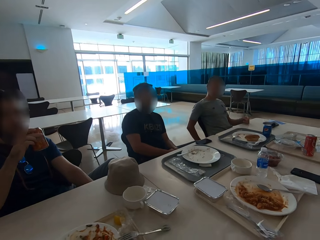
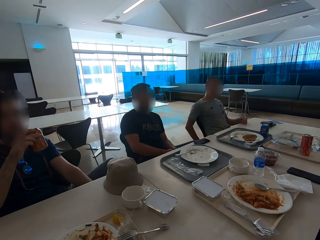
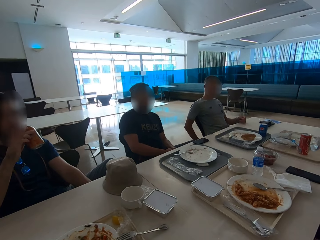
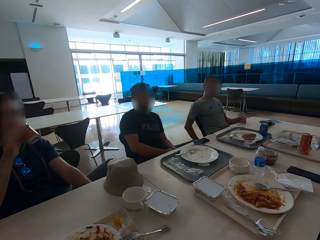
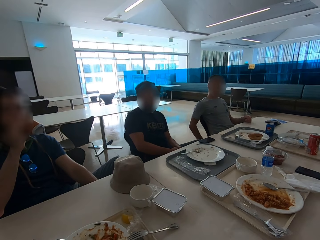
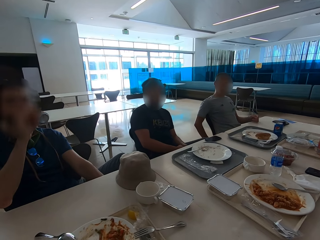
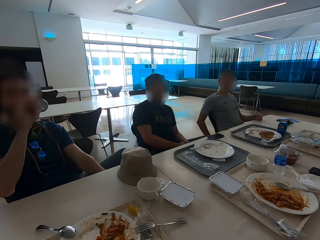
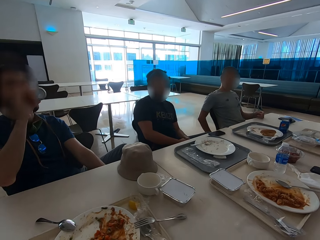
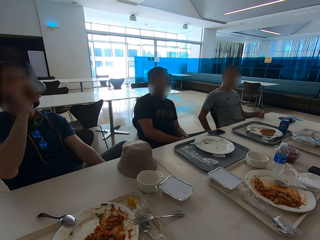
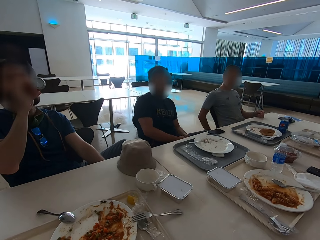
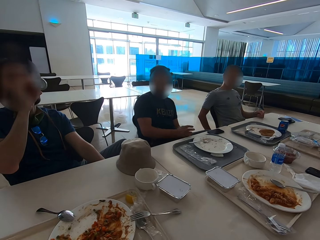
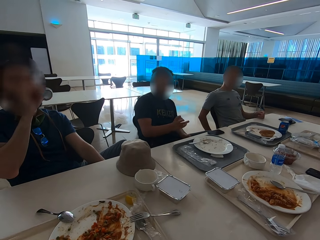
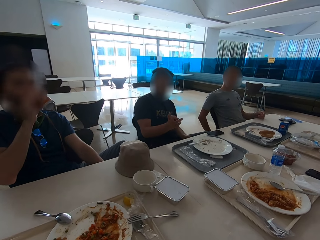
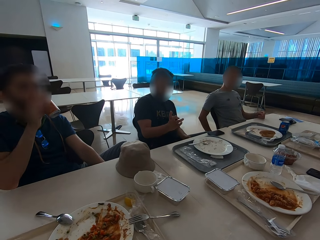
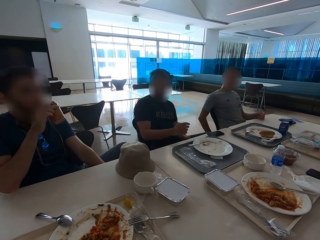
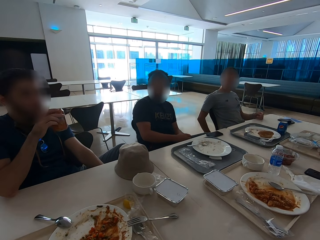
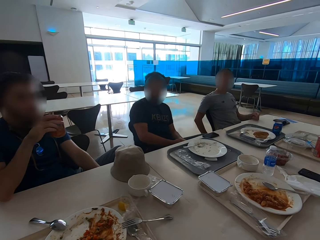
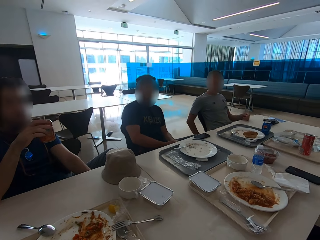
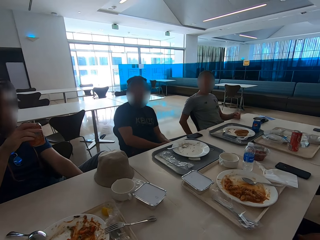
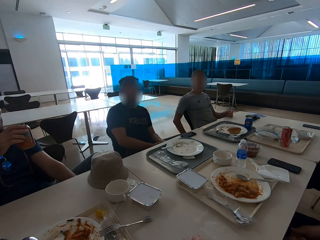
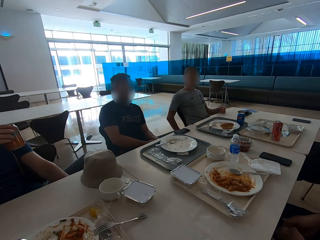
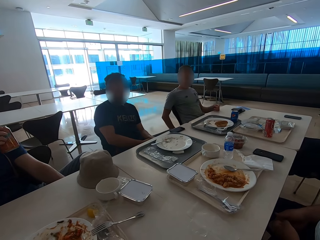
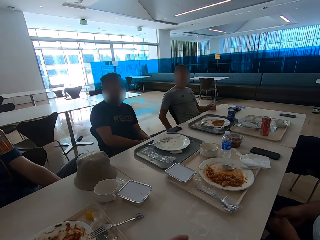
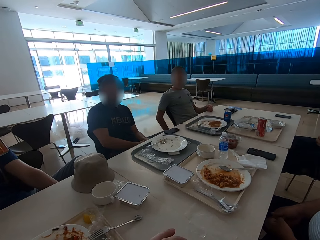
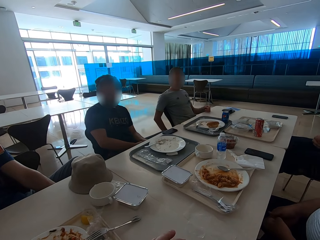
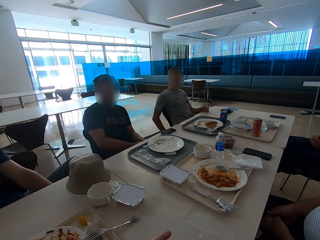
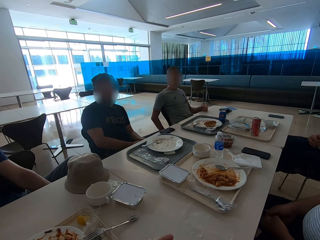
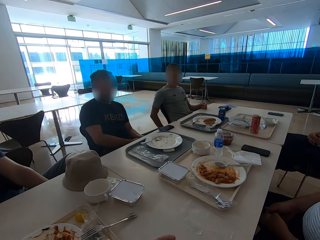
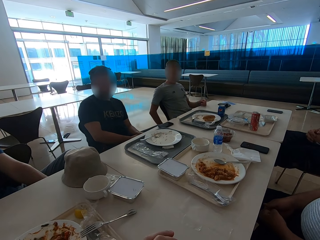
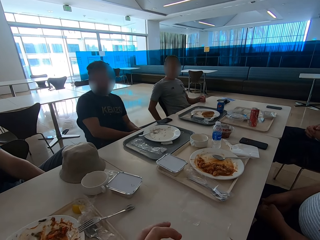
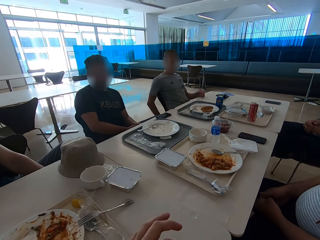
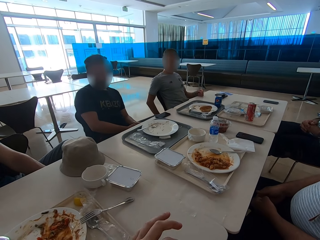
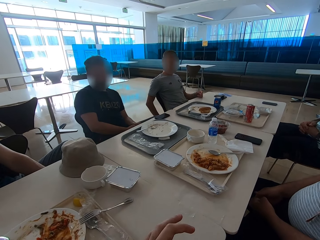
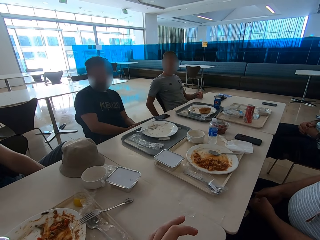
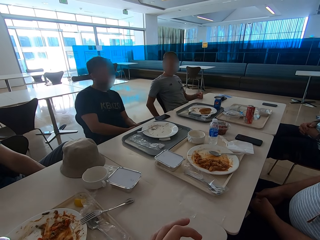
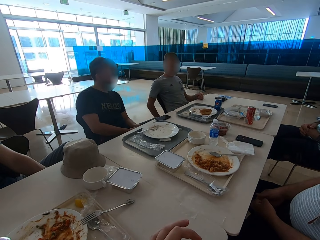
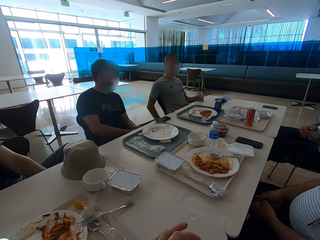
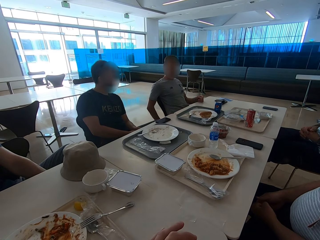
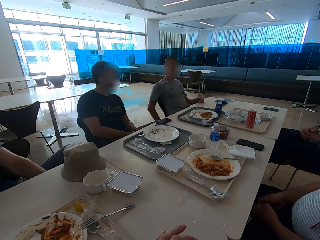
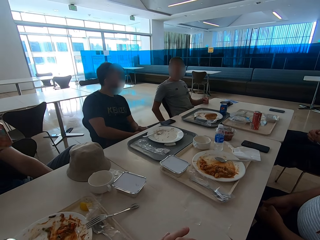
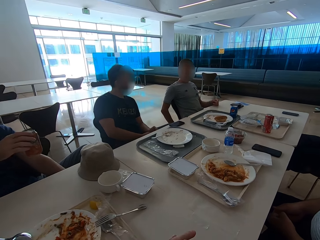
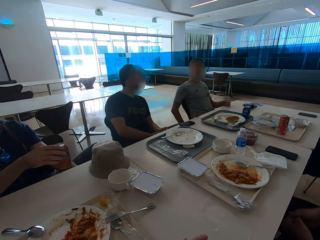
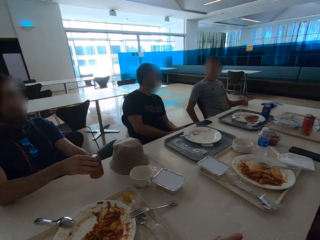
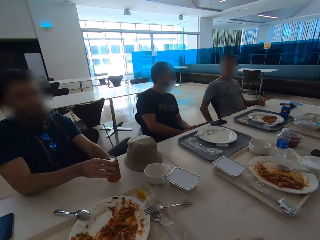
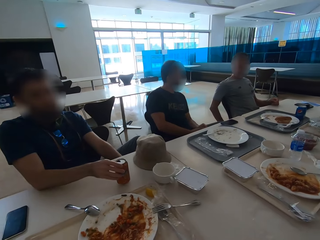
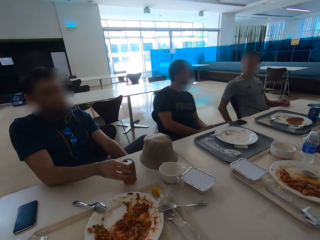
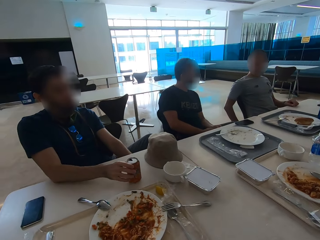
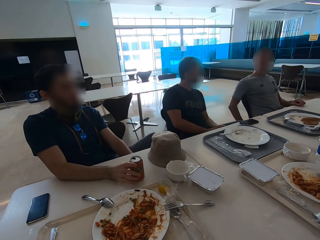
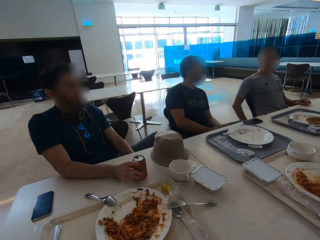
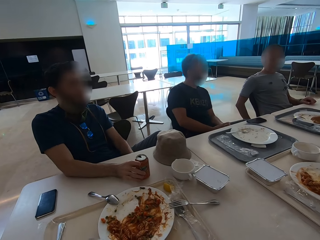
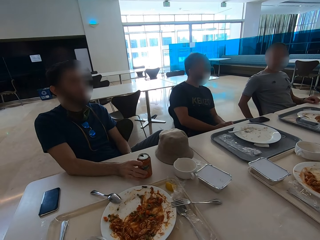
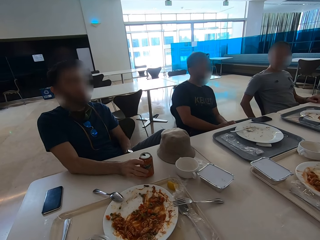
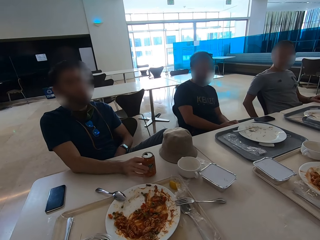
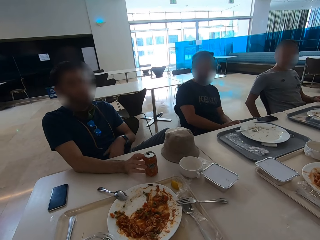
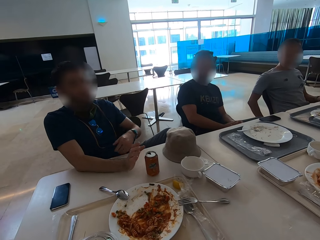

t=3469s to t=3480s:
A man moves his left hand. Another man puts the can on the table.

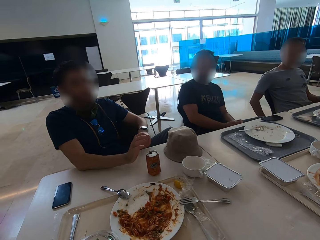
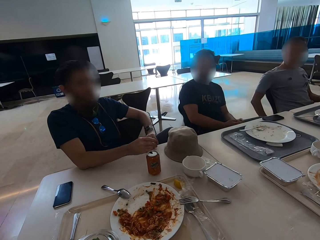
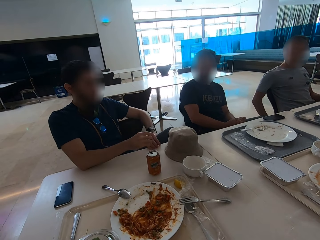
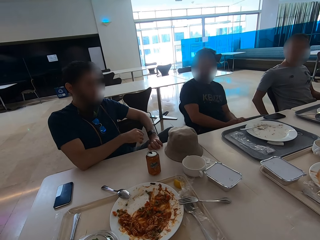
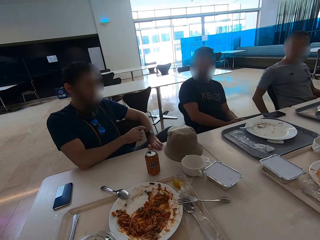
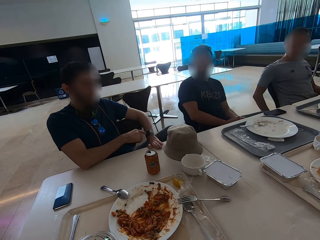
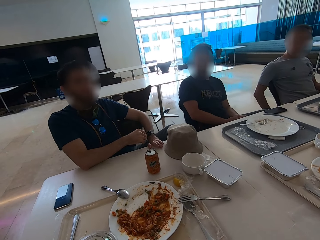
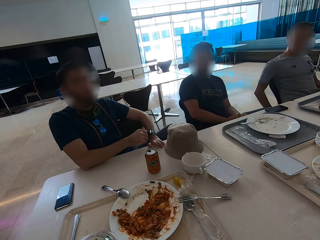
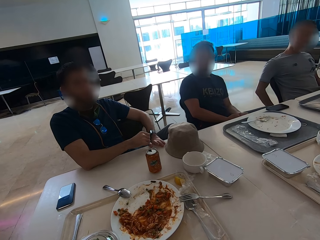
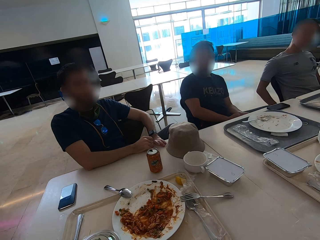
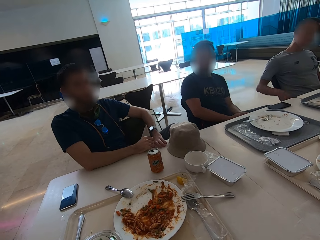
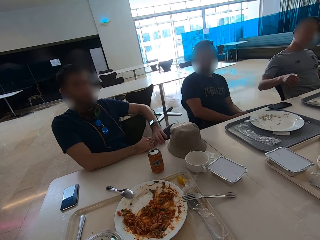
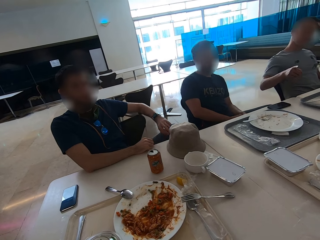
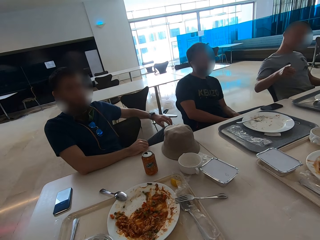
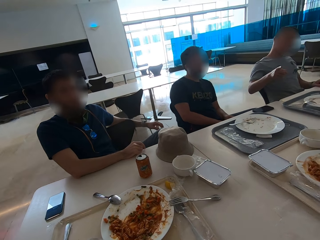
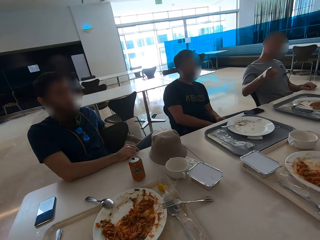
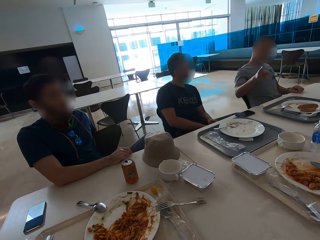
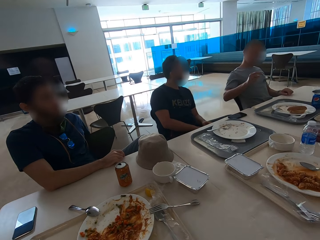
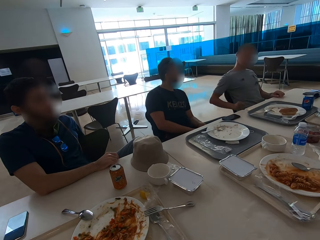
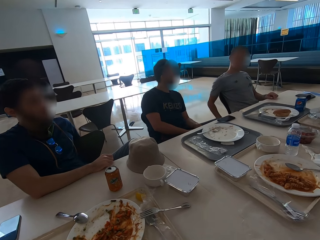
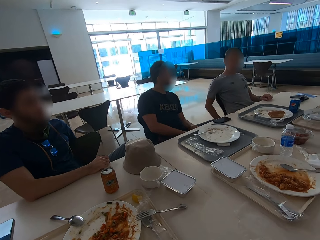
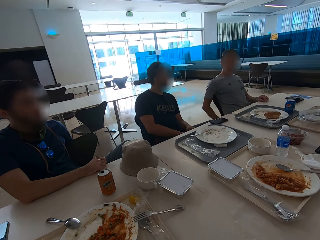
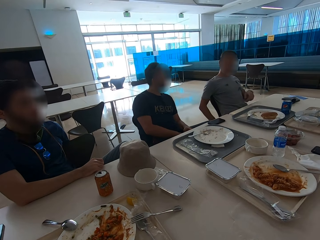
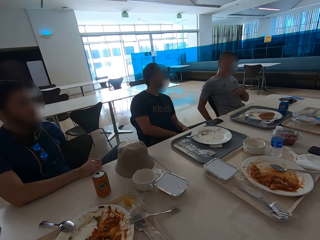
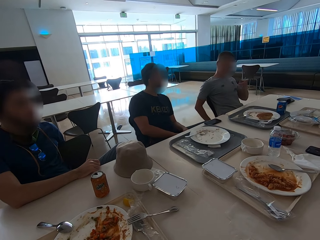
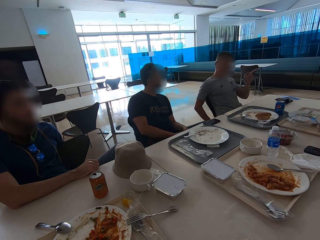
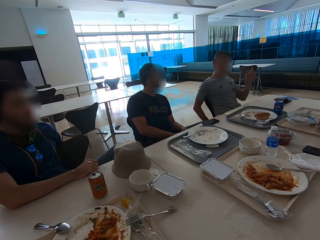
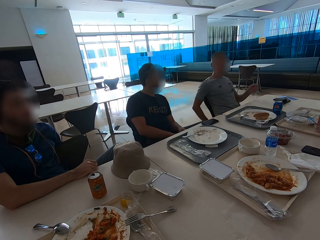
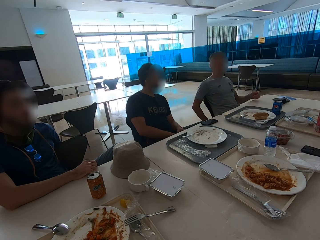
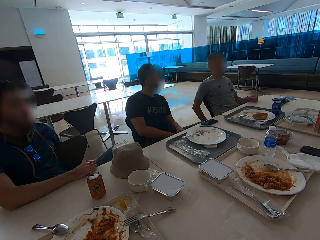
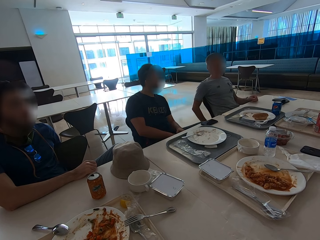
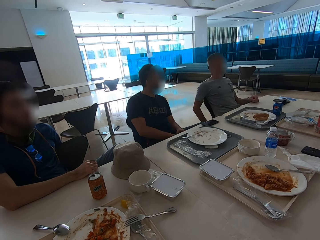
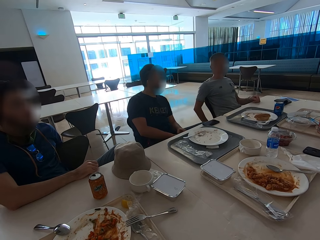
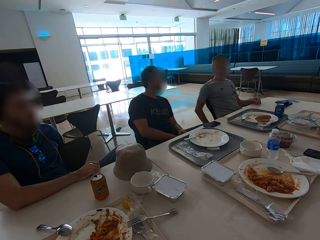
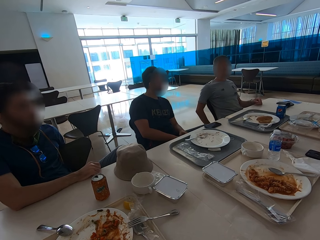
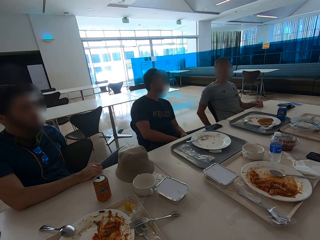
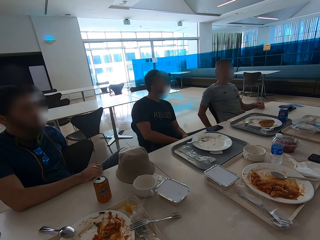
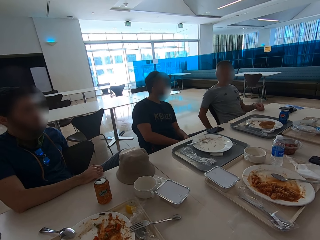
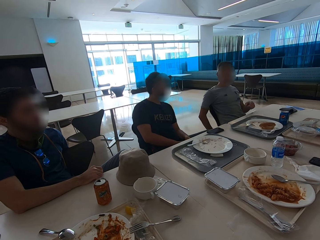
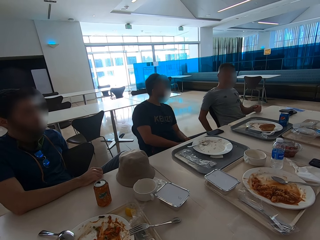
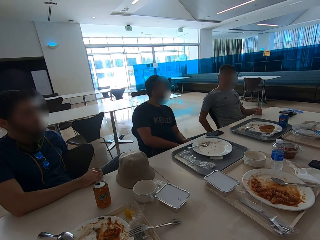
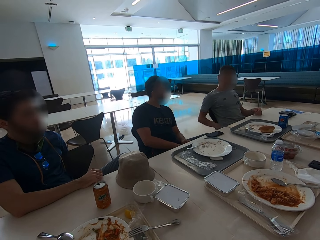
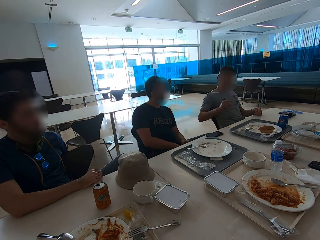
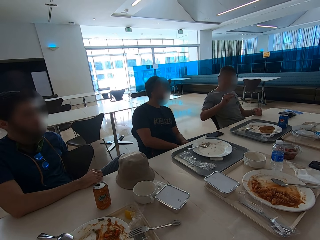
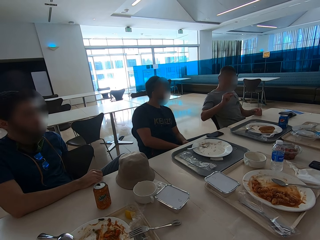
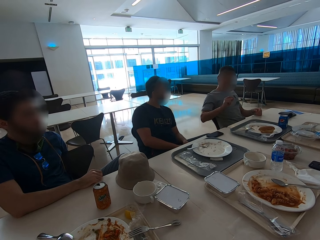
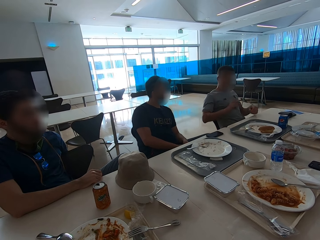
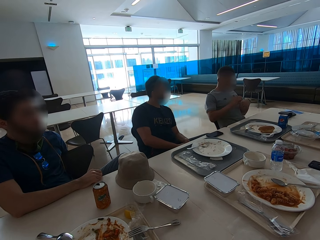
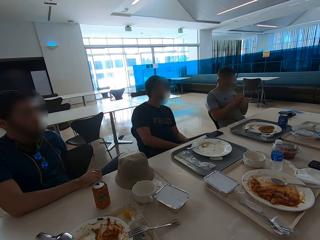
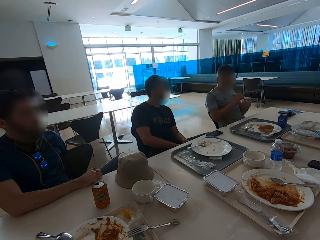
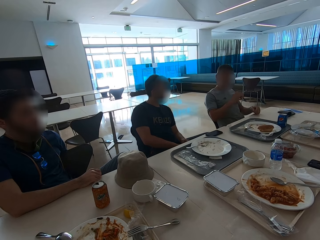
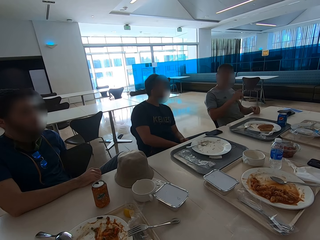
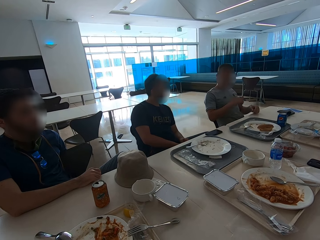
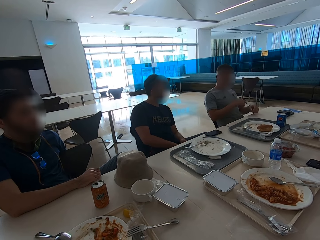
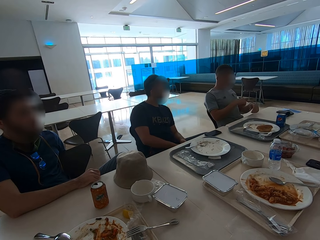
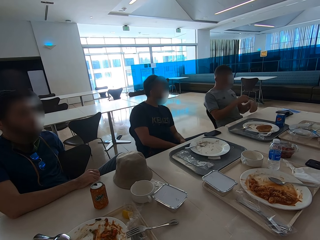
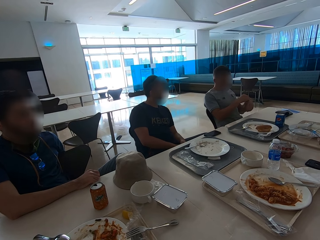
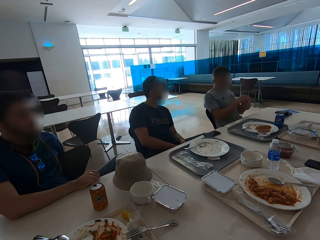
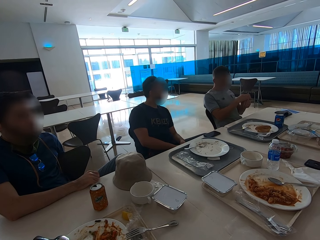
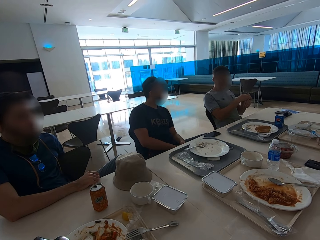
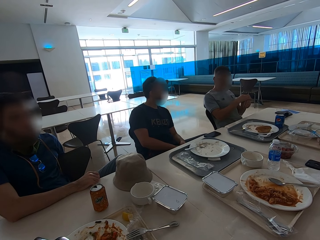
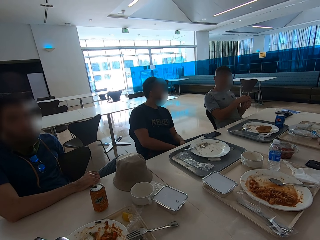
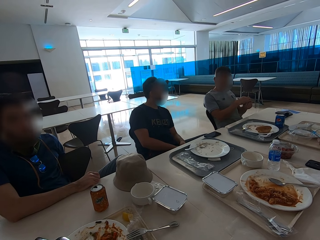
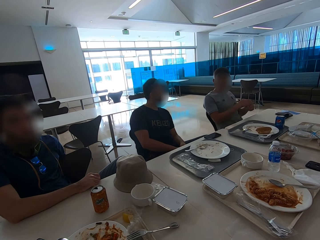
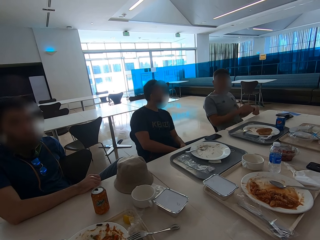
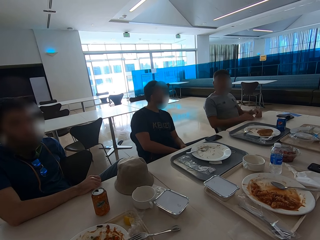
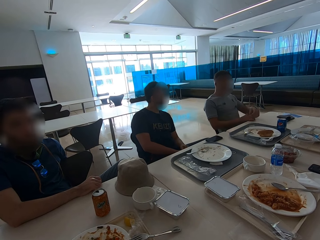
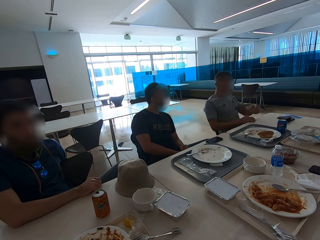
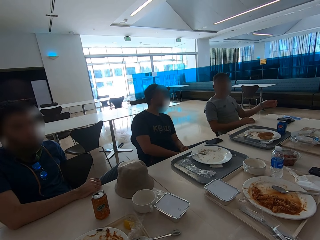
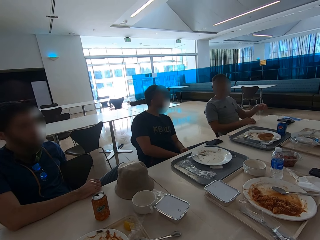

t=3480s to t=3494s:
A man taps on his wrist watch. Another man points his finger at the camera wearer. The other man points. The other man gestures.
